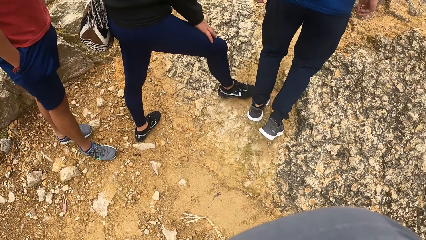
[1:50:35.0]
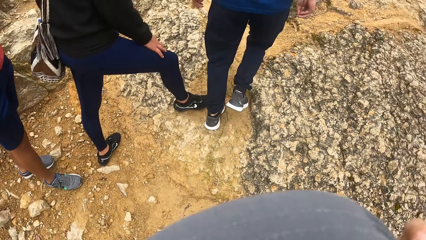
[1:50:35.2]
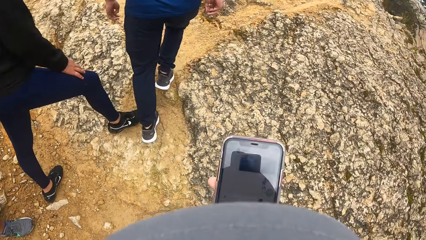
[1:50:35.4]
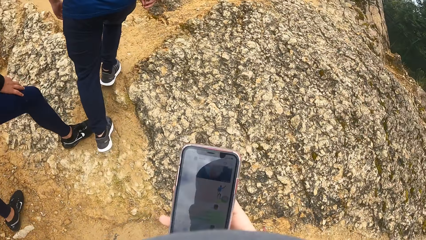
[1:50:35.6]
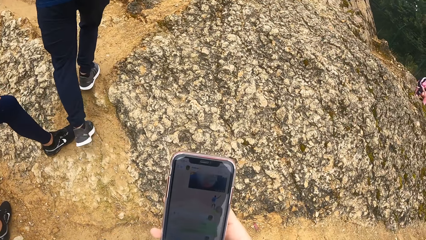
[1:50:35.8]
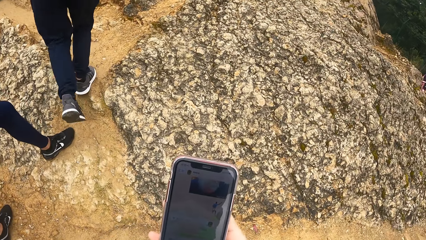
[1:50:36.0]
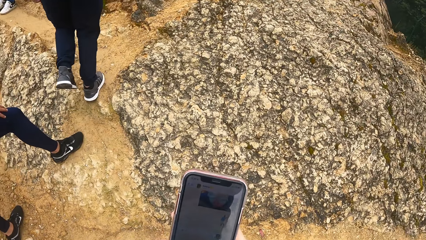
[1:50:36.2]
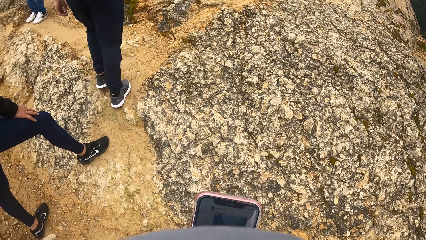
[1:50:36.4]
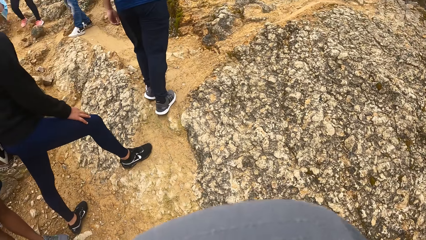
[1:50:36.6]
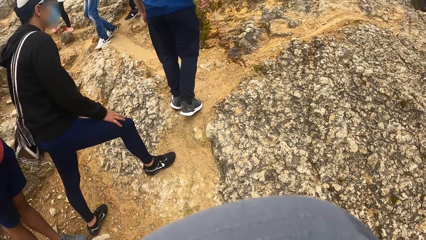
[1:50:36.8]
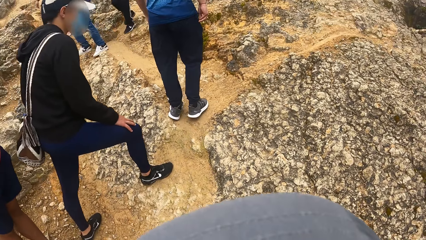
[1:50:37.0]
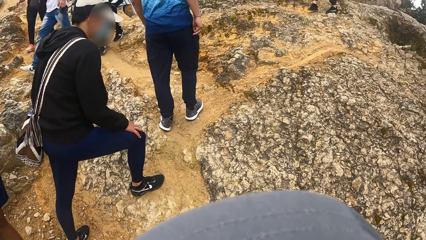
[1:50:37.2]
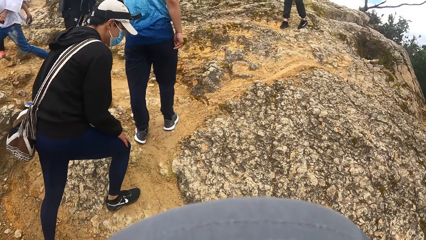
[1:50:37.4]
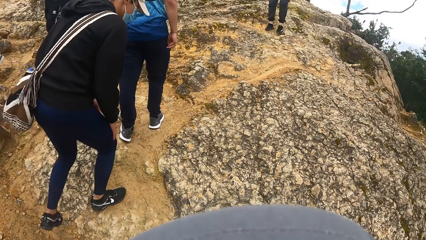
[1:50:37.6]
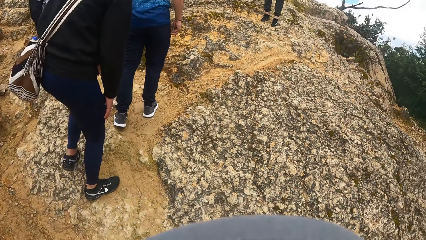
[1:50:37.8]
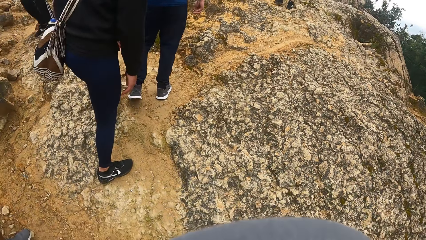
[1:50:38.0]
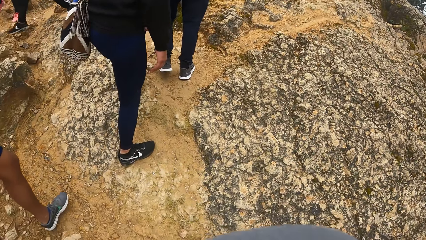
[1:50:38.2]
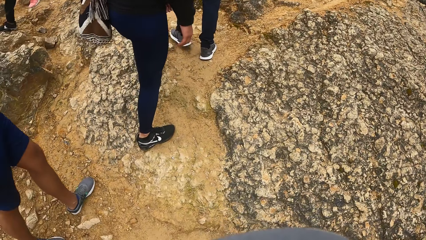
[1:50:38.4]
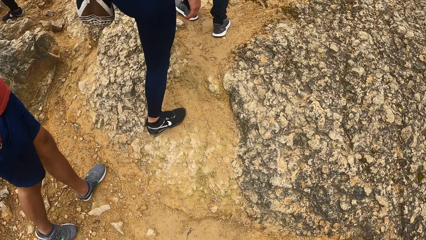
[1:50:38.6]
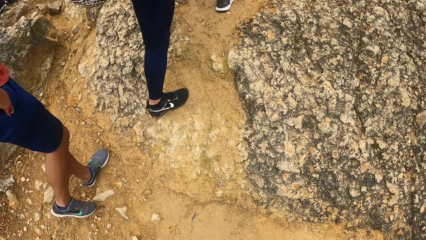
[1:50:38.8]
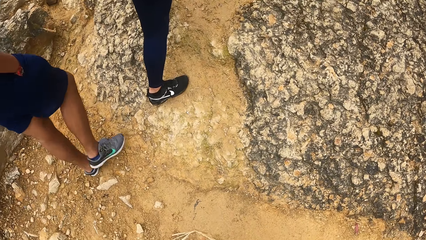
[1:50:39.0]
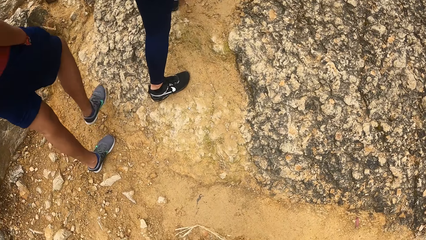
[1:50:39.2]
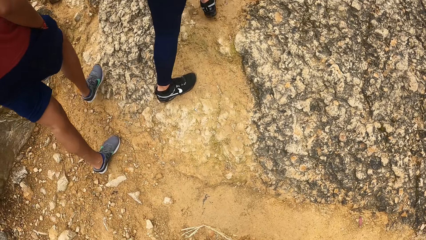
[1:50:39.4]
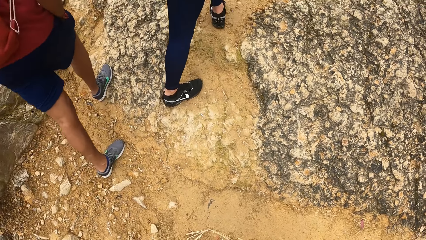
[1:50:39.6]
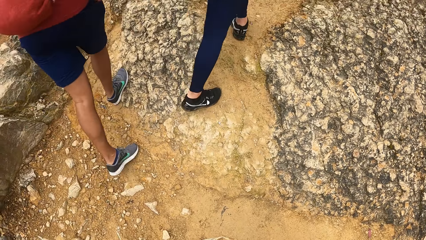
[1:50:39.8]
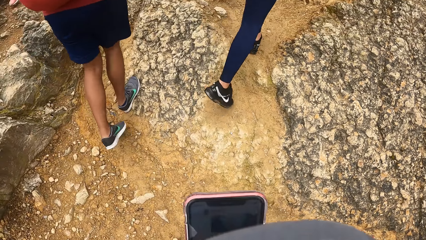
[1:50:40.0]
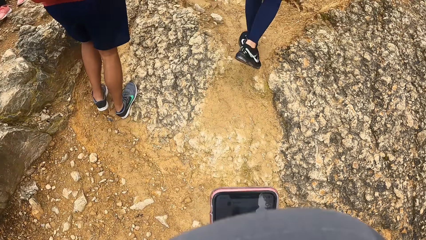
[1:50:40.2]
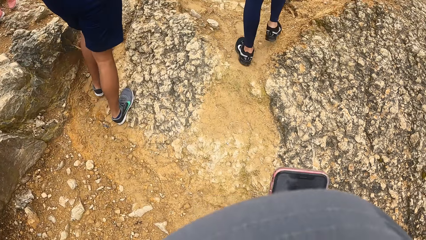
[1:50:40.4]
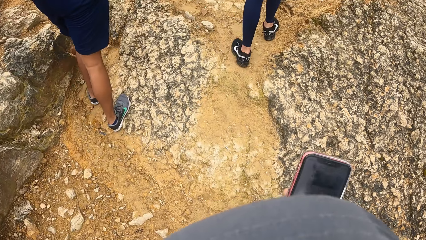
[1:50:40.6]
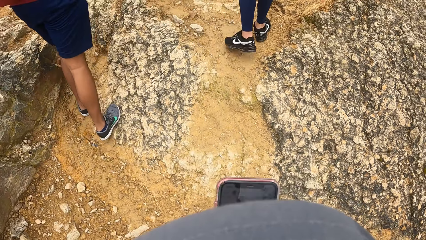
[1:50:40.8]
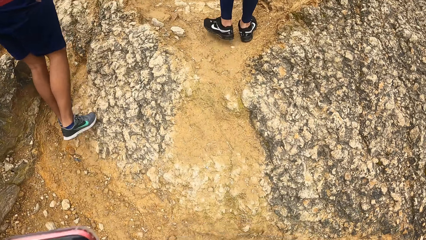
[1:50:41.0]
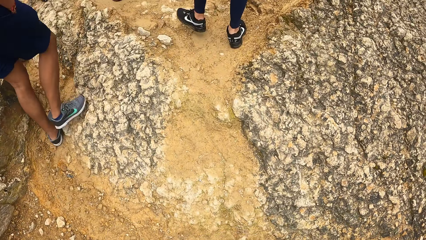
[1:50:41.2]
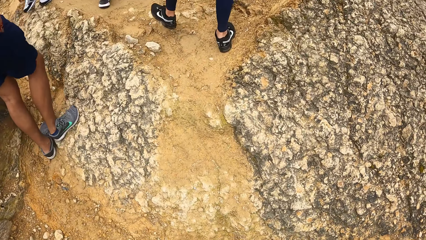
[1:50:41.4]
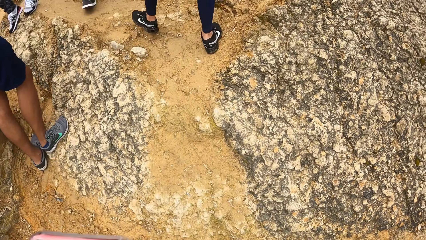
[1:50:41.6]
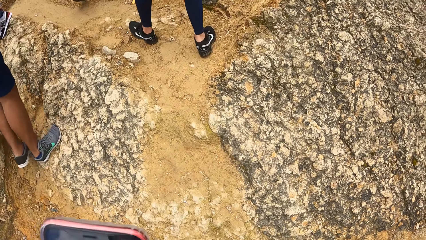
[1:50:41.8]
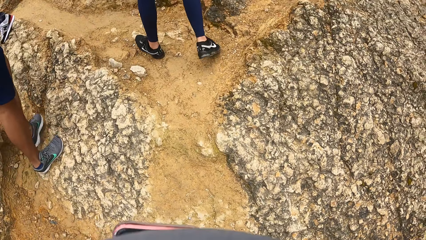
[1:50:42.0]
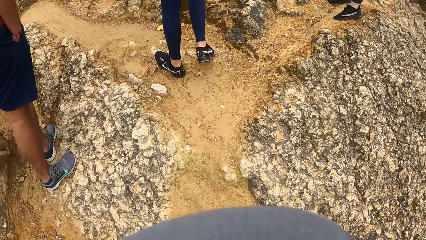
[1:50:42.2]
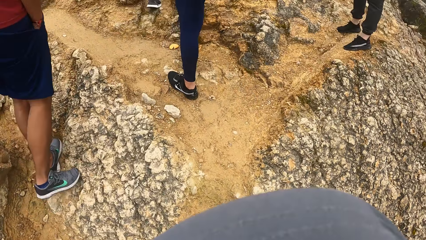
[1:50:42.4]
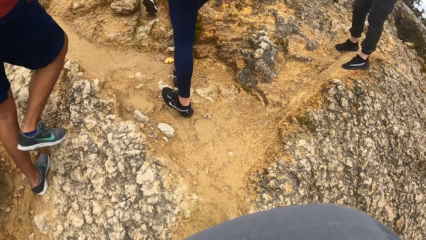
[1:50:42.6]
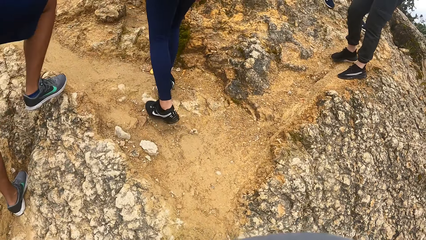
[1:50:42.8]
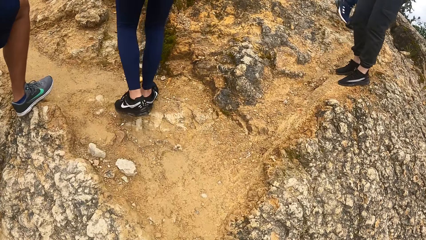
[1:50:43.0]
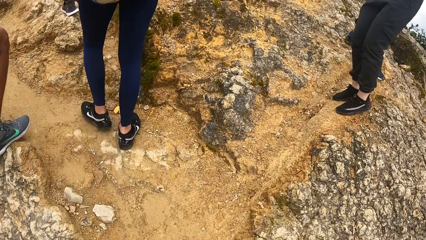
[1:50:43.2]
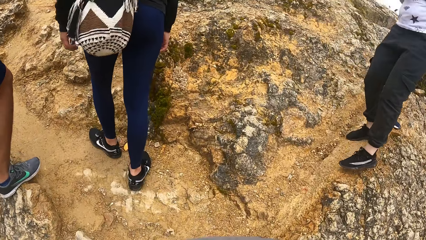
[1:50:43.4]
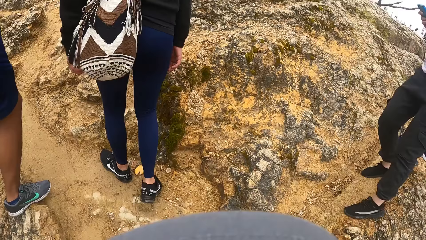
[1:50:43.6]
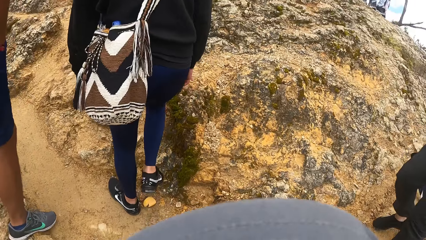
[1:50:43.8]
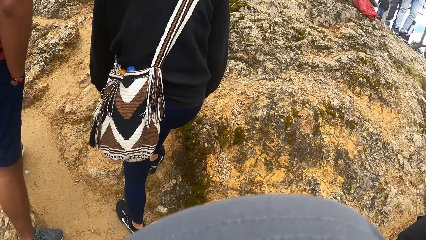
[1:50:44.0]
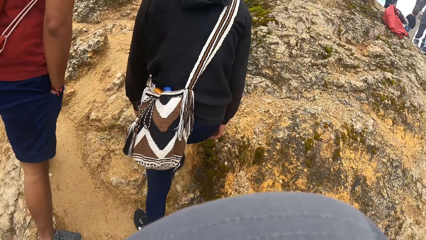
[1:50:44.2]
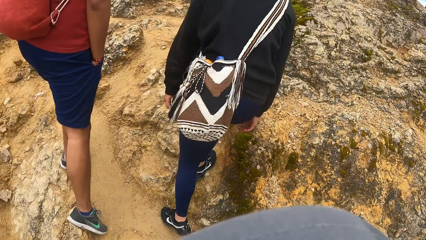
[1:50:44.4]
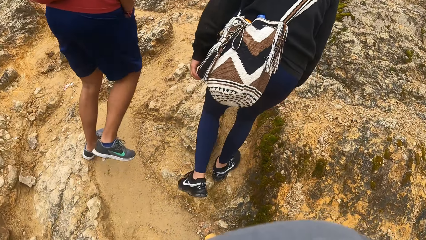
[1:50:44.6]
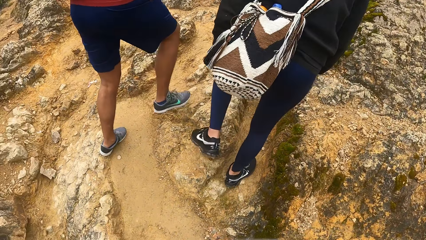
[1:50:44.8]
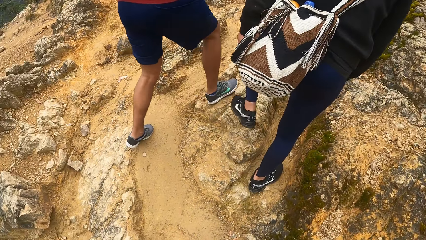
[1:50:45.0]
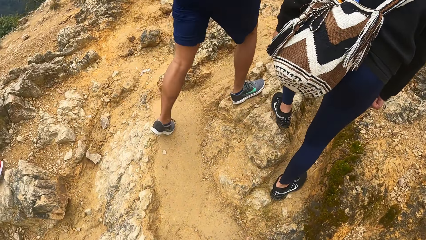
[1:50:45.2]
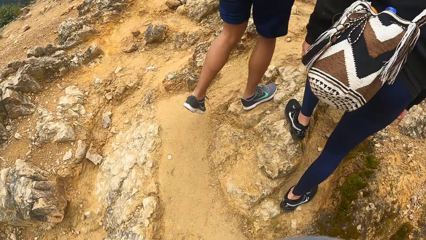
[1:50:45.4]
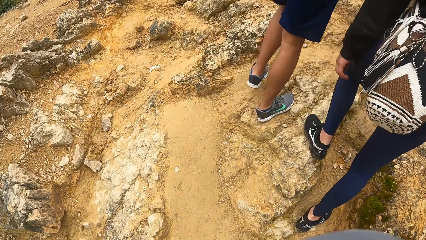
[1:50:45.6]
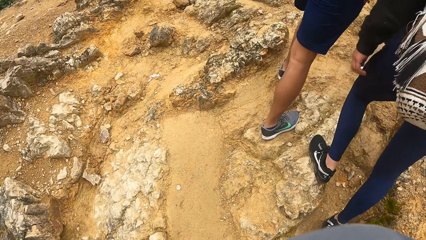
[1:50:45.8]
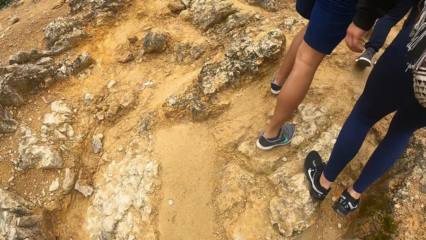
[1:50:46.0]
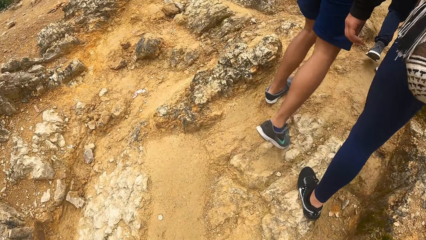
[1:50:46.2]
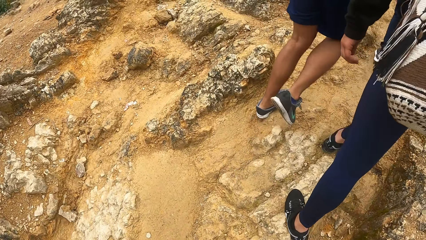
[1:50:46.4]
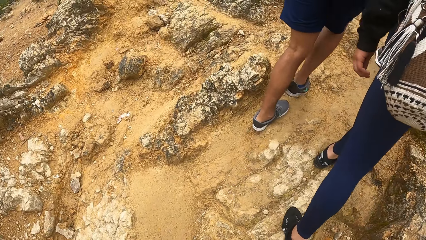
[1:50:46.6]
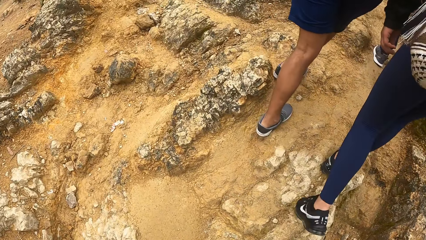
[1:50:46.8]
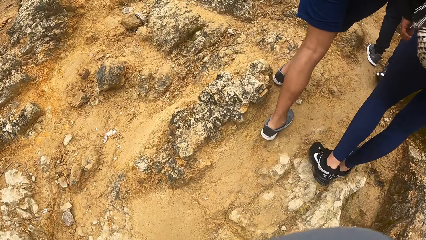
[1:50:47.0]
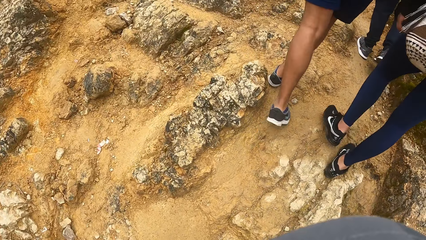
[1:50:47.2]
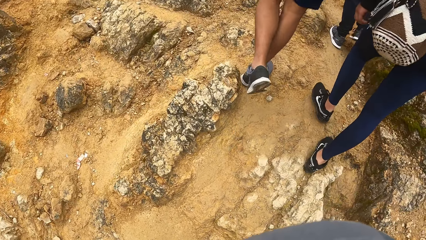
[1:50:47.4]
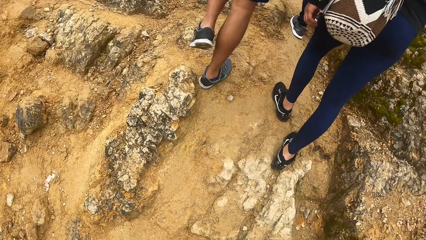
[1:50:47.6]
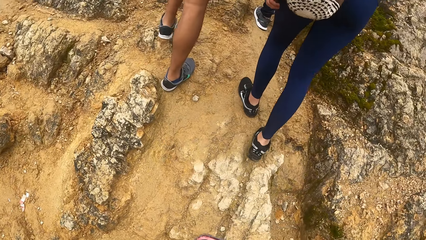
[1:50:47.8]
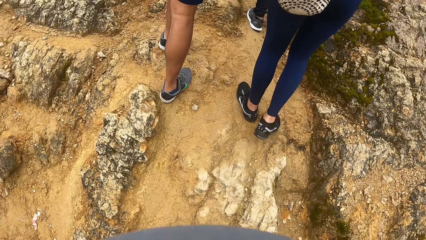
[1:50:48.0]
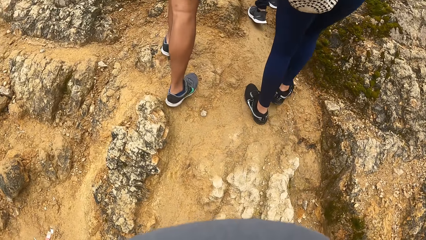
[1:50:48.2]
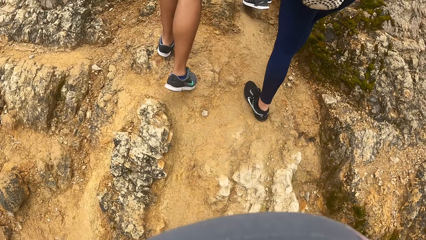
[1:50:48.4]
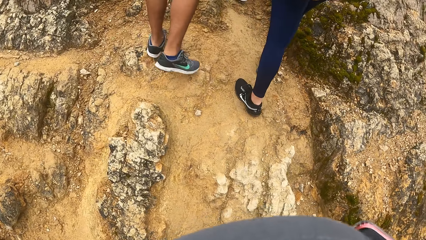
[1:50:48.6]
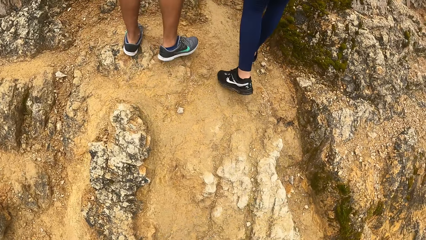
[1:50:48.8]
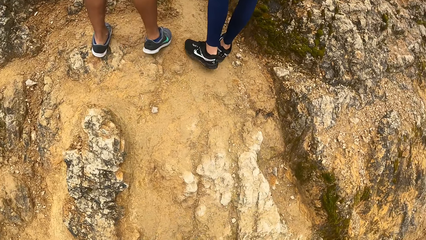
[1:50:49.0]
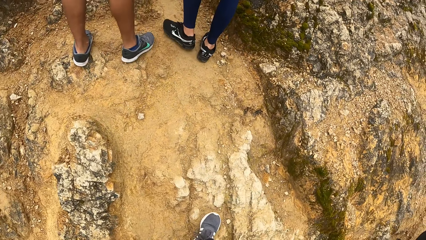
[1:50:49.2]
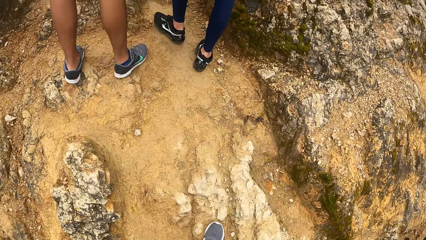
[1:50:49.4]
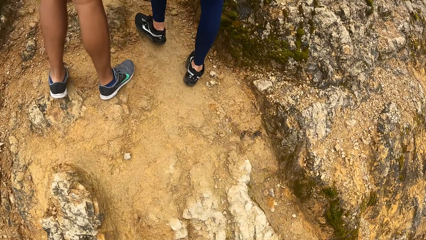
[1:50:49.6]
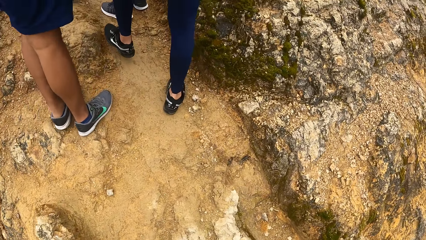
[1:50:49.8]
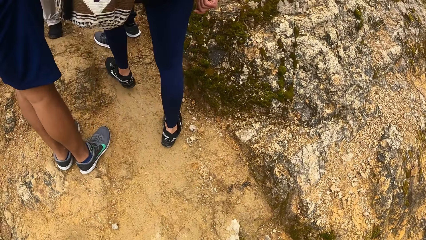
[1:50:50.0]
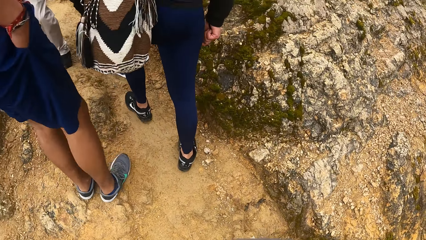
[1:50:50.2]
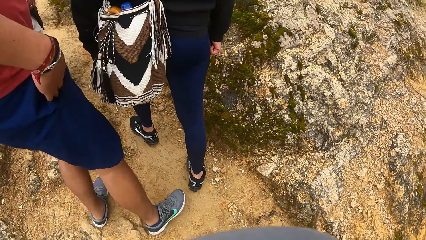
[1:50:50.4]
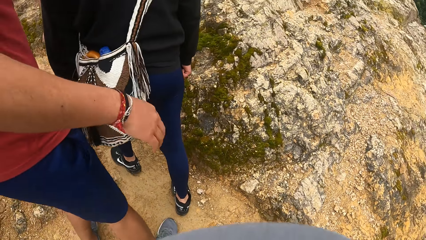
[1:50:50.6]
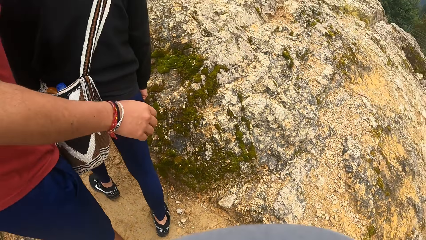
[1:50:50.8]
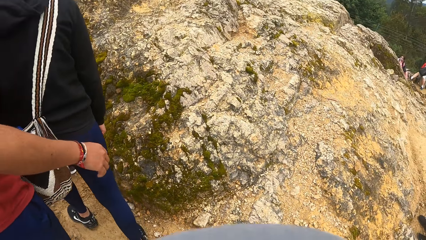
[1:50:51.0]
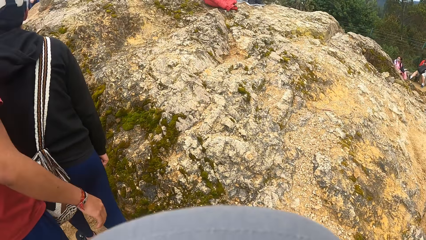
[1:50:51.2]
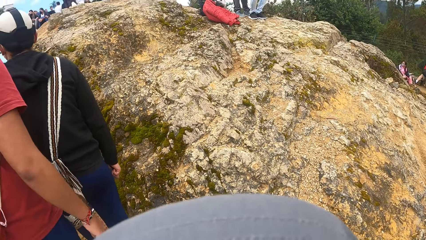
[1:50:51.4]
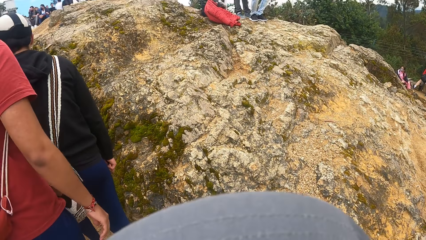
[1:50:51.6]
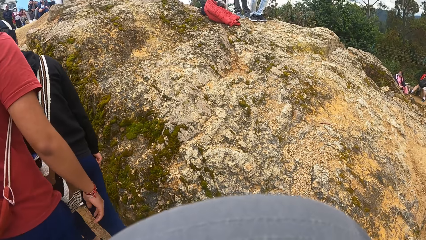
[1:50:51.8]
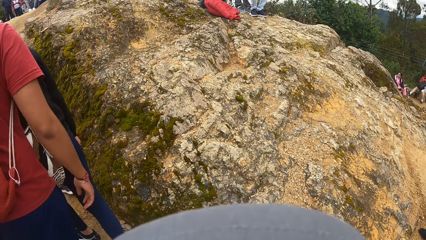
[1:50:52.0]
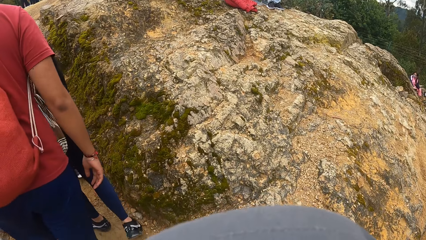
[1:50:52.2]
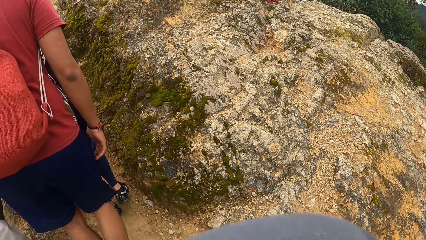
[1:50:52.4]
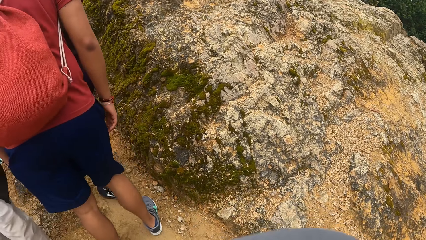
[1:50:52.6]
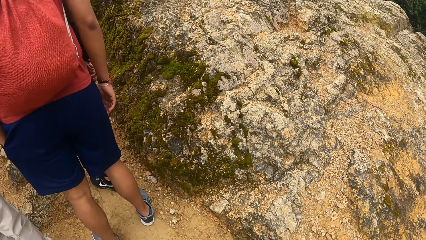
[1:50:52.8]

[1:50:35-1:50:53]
The camera wearer uses the phone. A man climbs the hill. Another man climbs the hill. The camera wearer climbs the hill. They walk.
